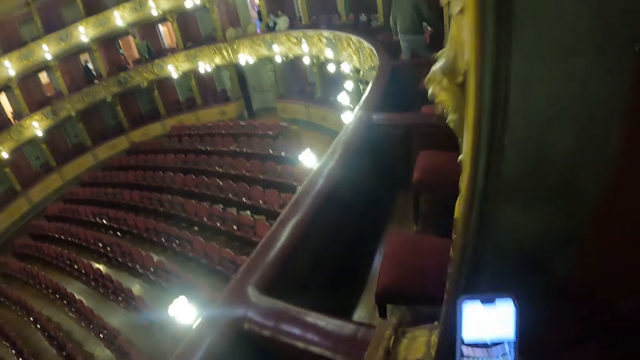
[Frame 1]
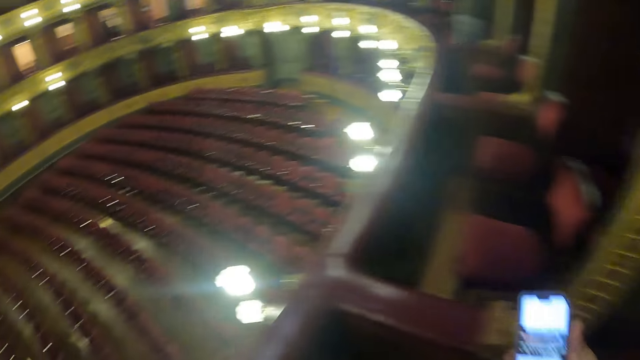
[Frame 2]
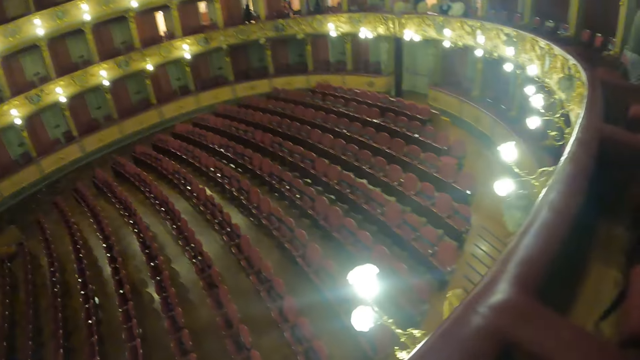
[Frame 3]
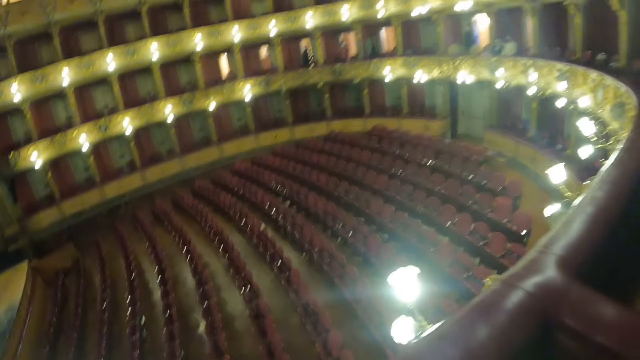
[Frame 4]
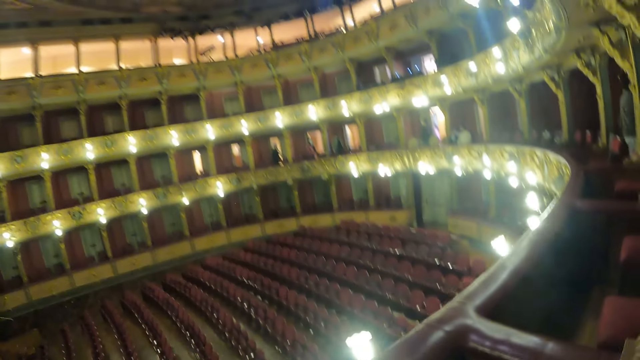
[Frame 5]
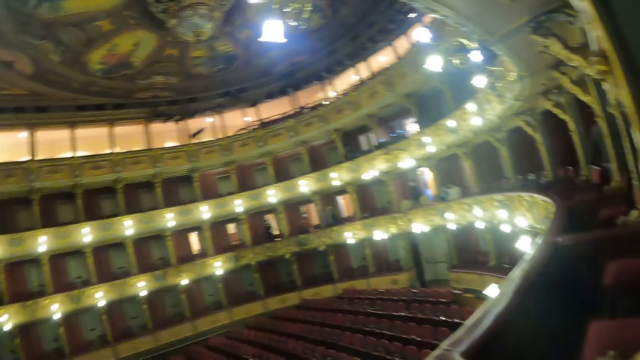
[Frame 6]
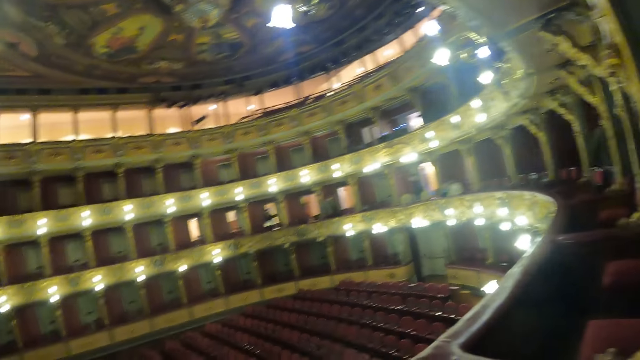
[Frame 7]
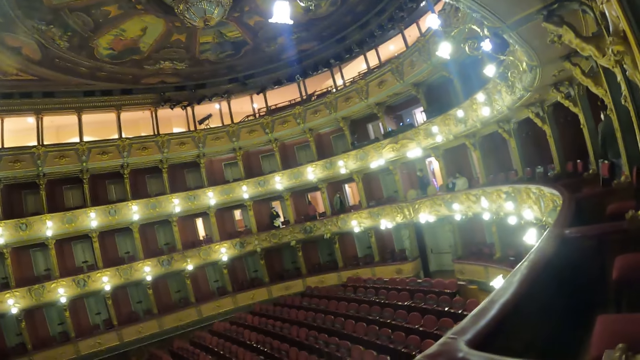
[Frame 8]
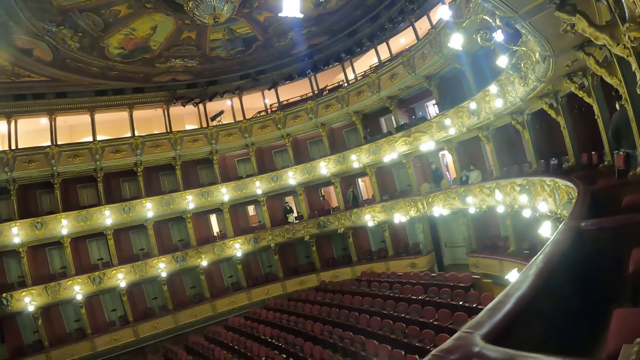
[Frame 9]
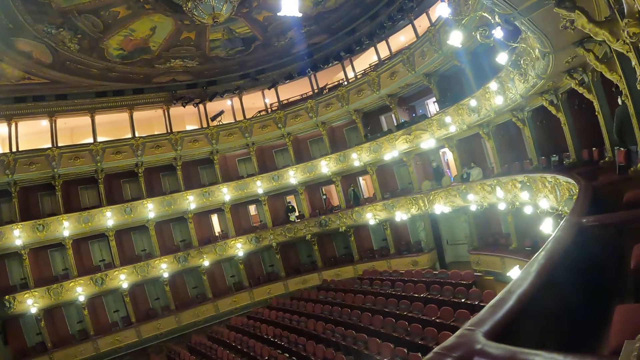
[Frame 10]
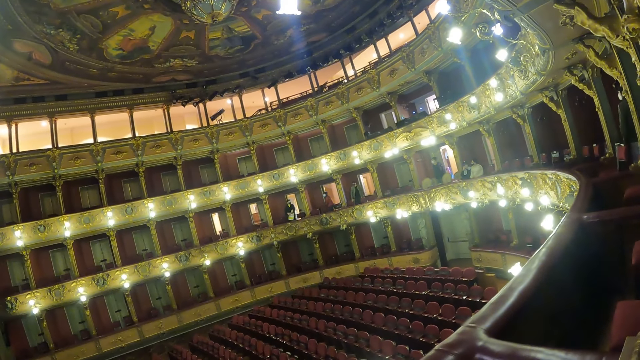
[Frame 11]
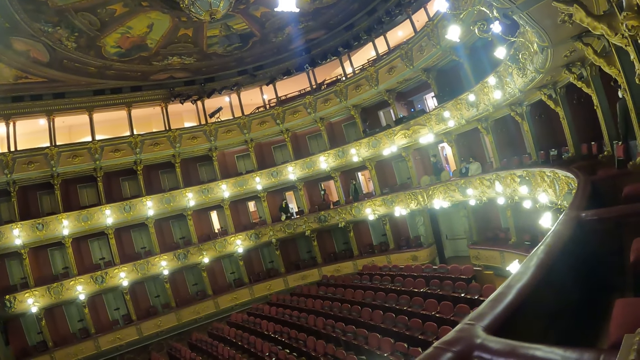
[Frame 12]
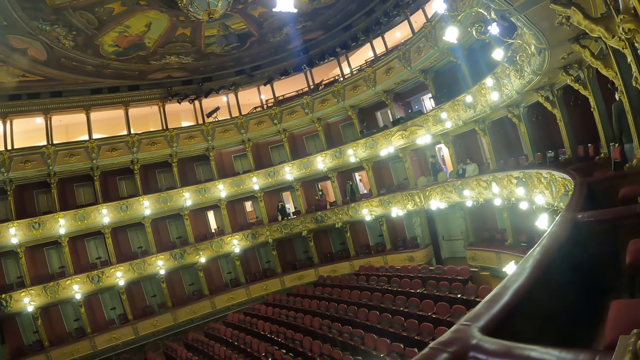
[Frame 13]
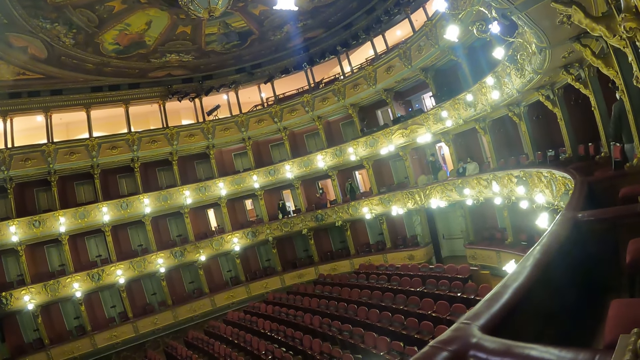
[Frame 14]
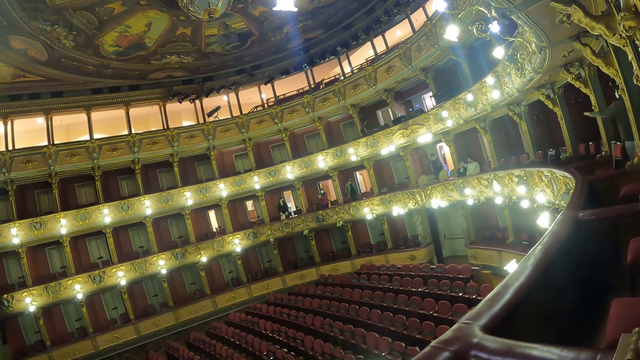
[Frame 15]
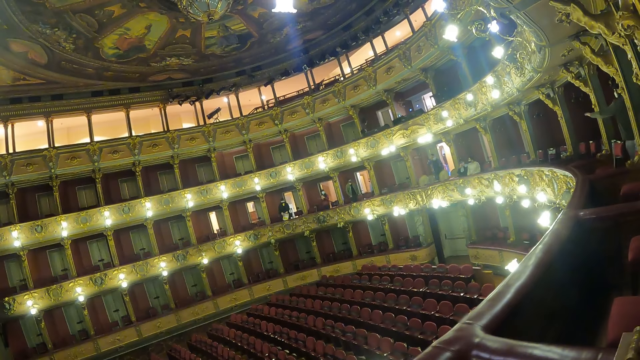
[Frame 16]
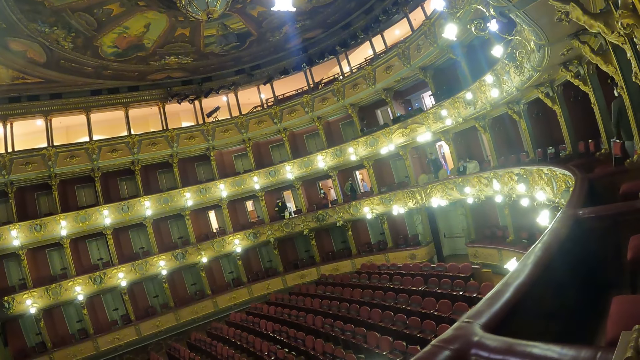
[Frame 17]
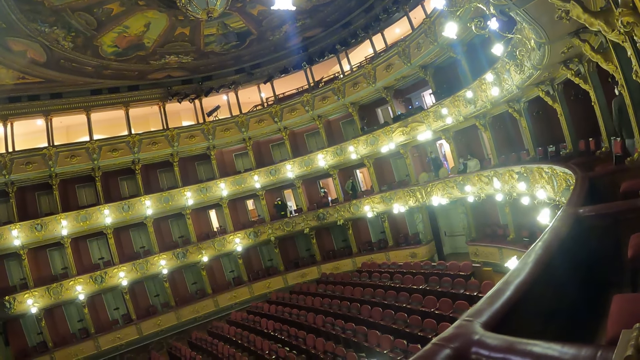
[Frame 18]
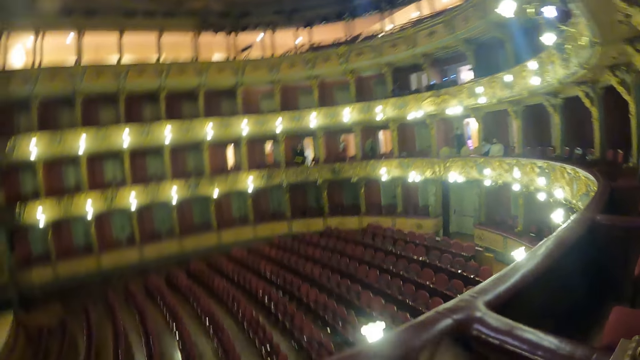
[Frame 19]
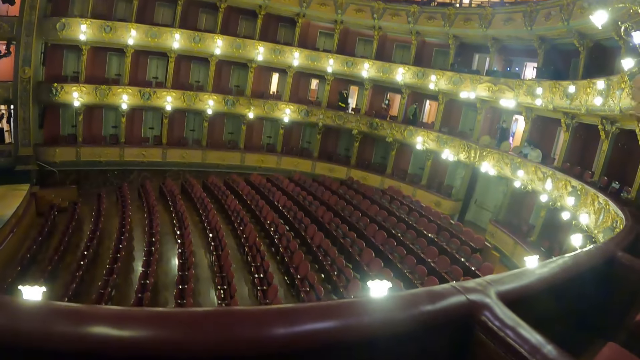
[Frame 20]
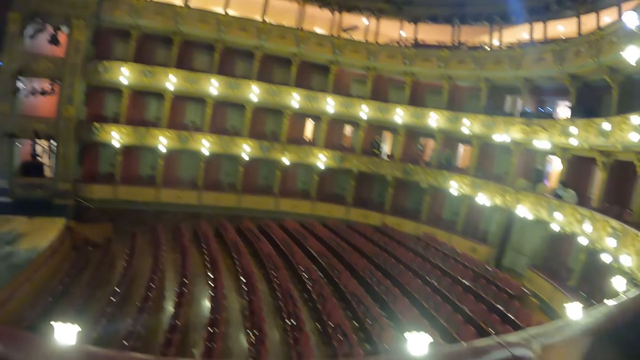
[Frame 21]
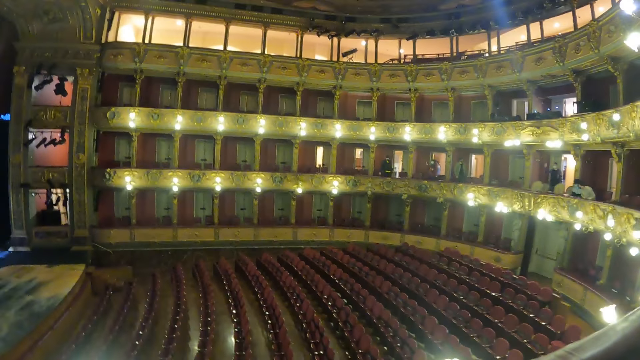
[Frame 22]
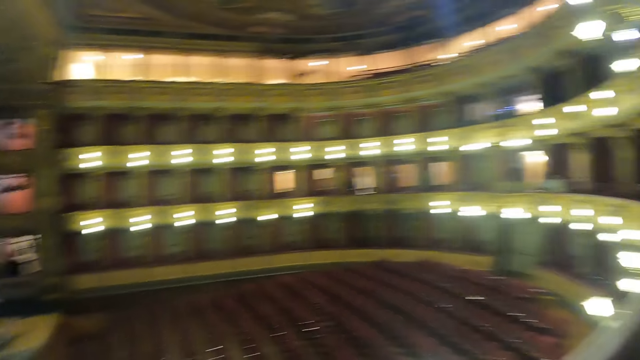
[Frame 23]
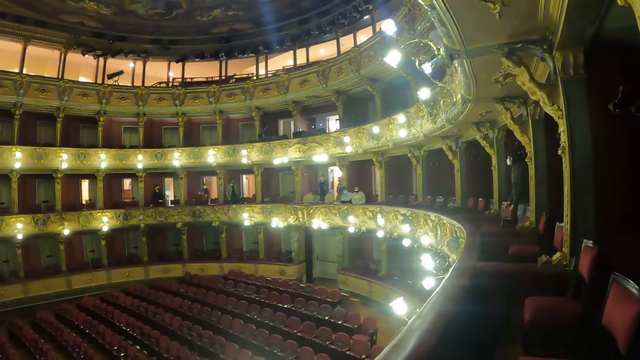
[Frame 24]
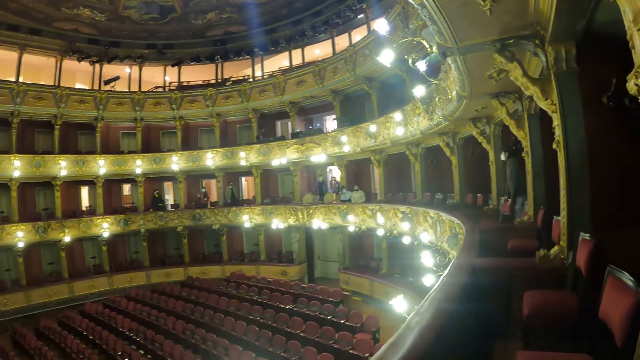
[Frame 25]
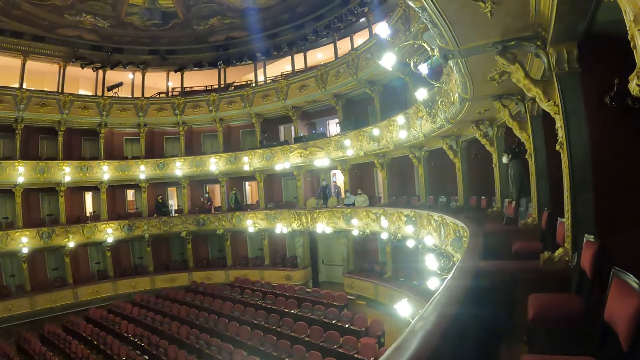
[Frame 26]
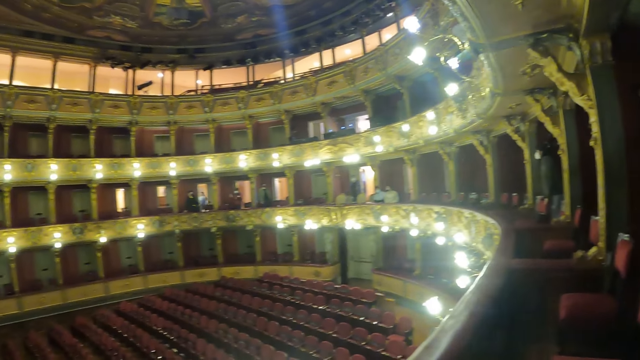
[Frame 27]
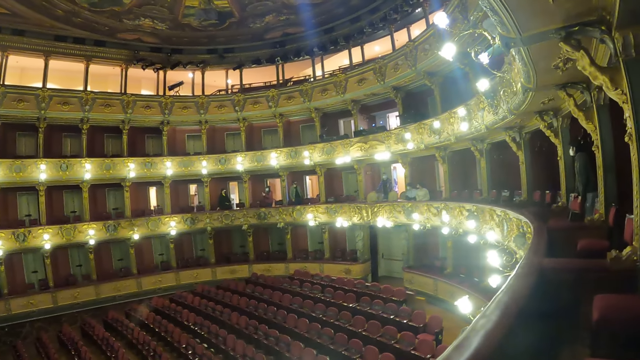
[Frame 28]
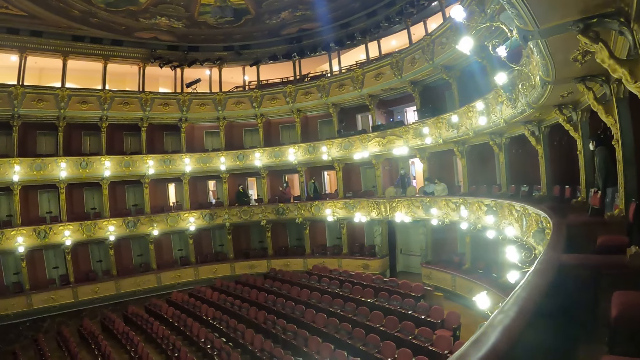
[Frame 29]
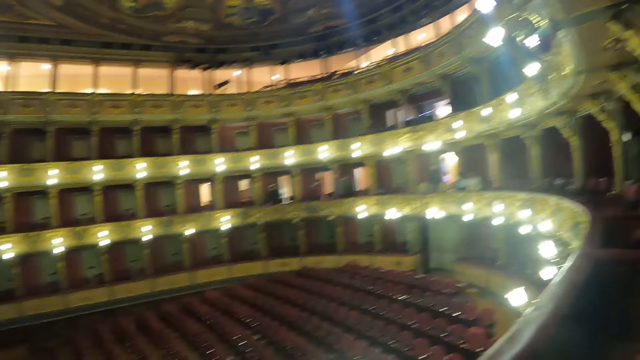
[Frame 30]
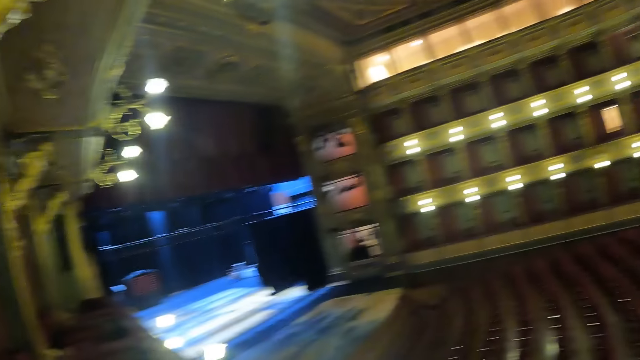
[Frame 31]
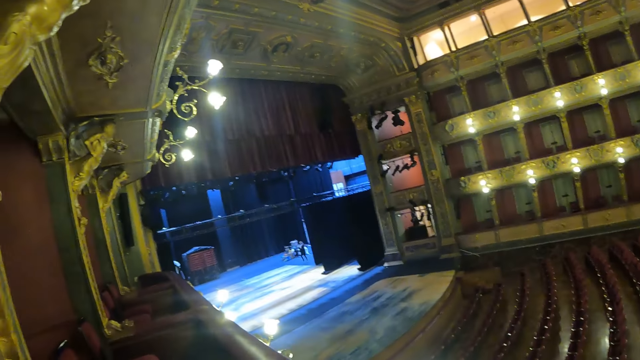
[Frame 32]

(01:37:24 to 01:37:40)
The camera wearer stares at the people on the stage. He raises his hand. He looks around the stage.

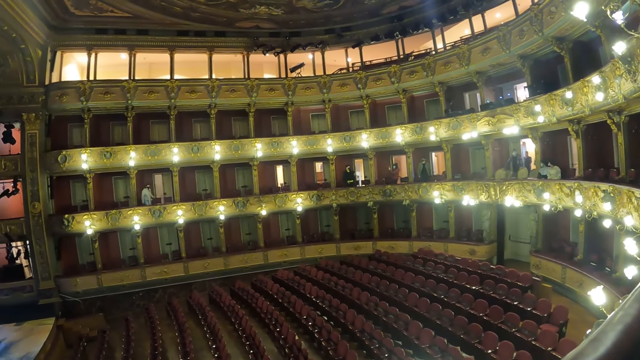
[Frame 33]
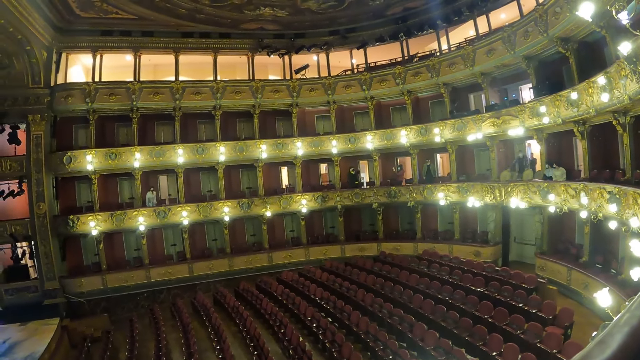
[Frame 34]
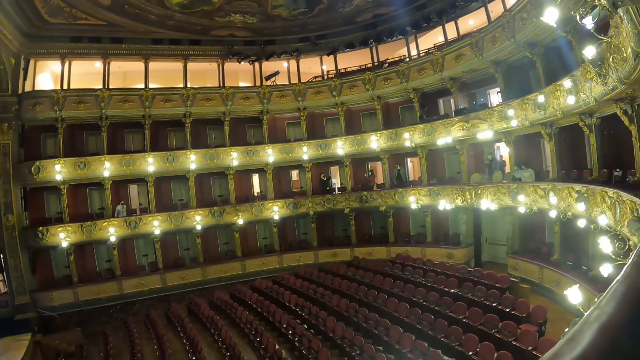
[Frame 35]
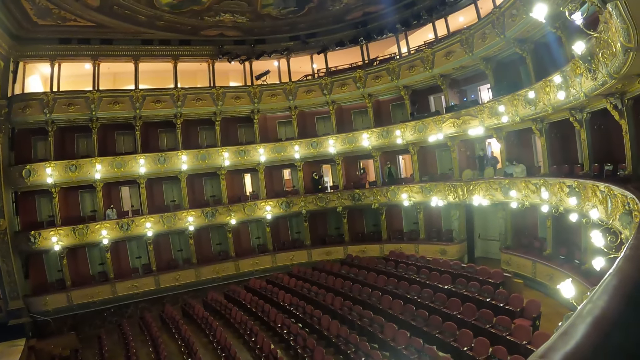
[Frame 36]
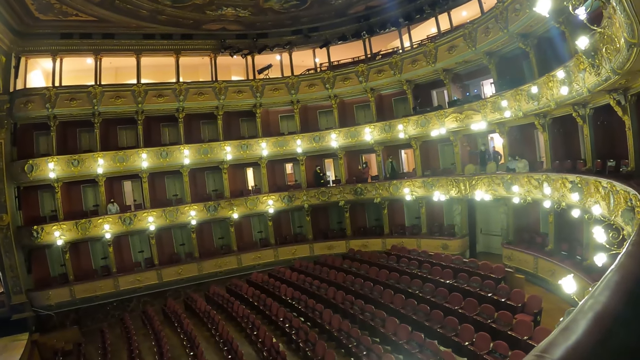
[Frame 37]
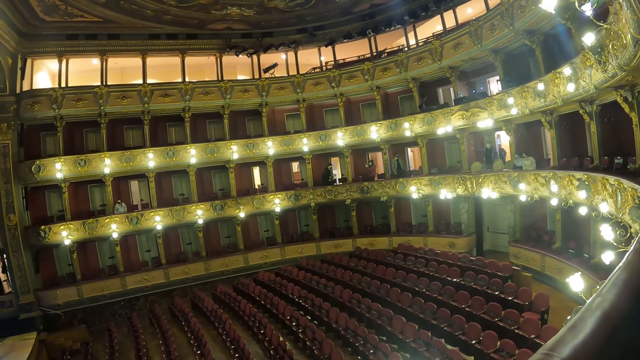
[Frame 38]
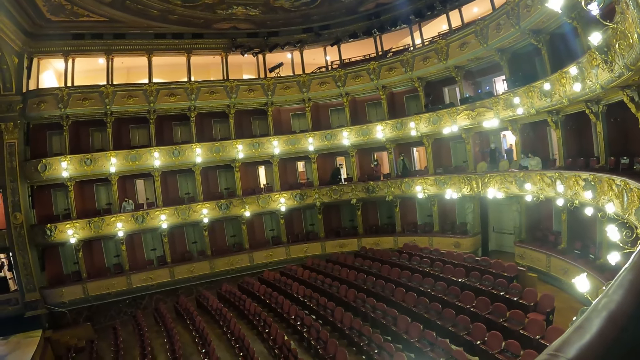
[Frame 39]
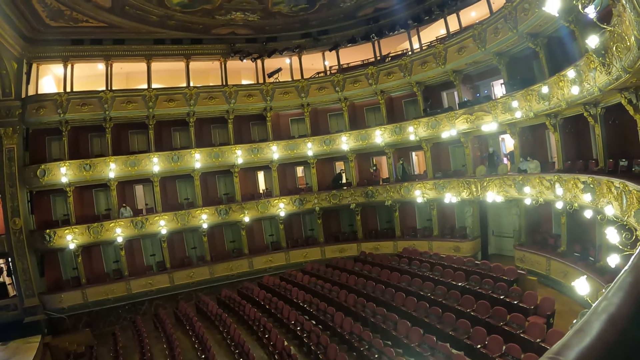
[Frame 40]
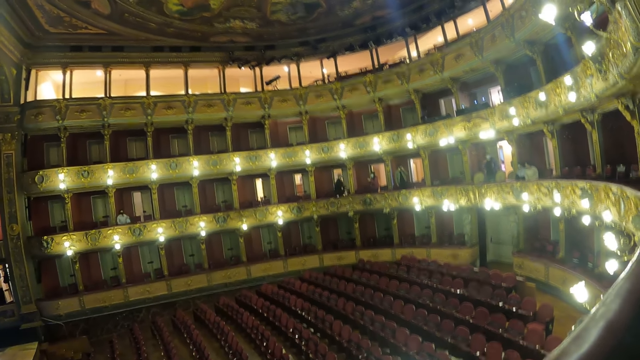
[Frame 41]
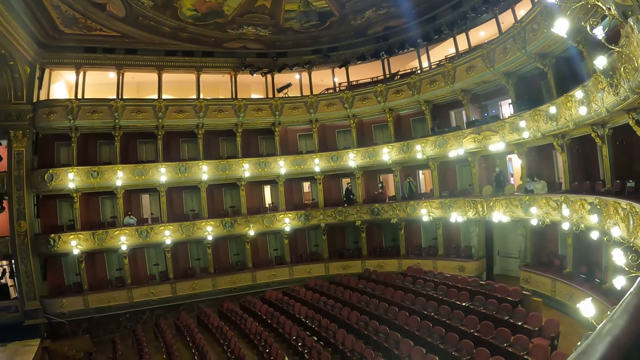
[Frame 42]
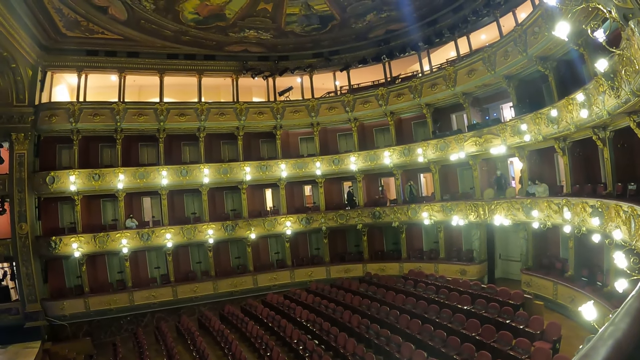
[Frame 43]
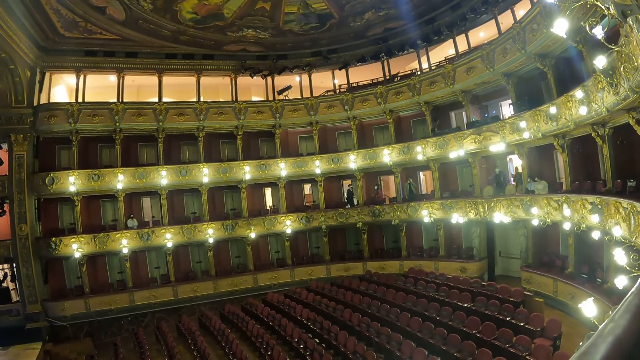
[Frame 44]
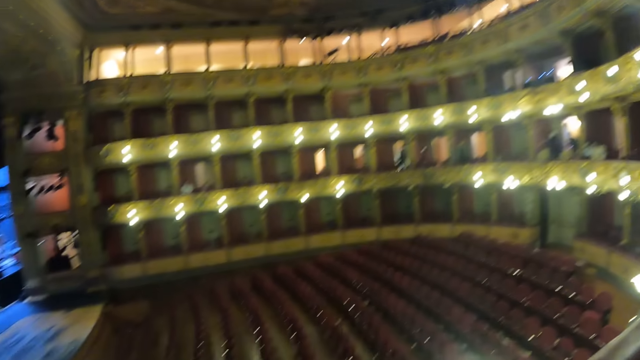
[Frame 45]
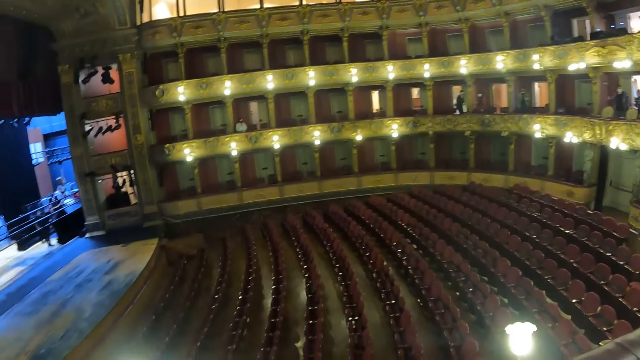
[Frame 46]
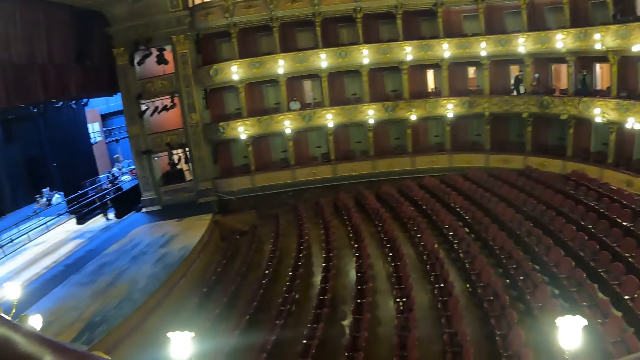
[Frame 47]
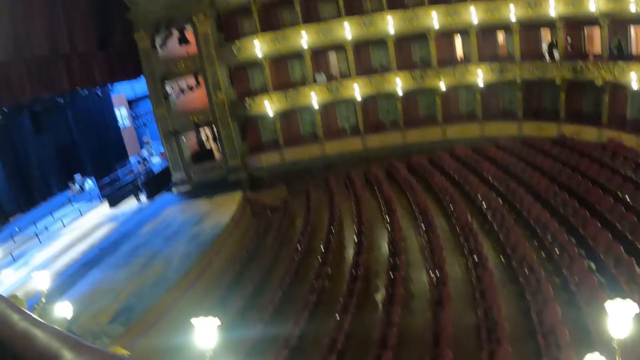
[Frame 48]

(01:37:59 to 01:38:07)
The camera wearer stares at the people on the stage. He looks around the stage.
